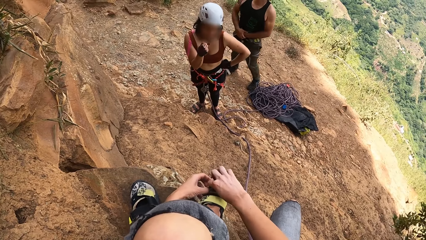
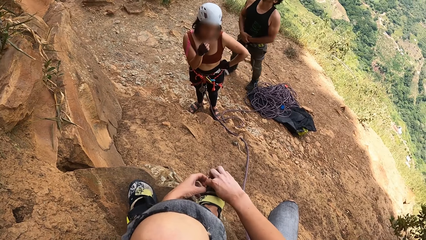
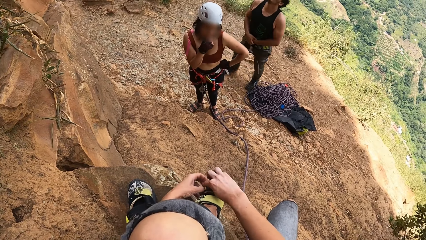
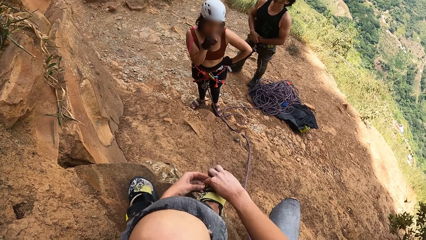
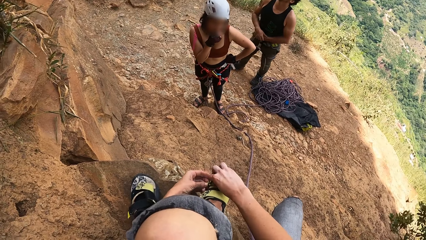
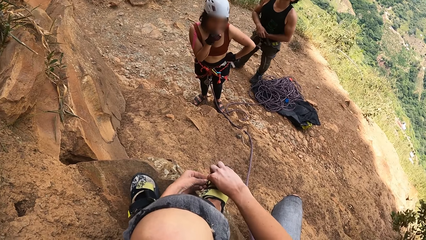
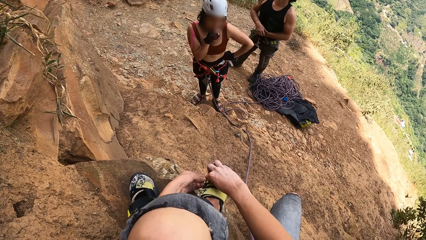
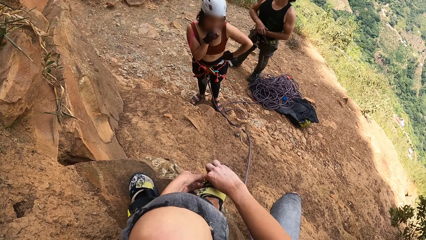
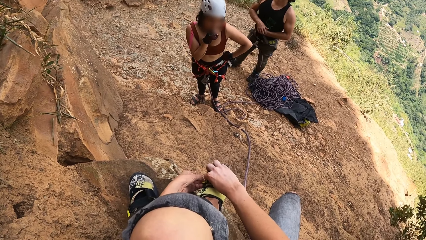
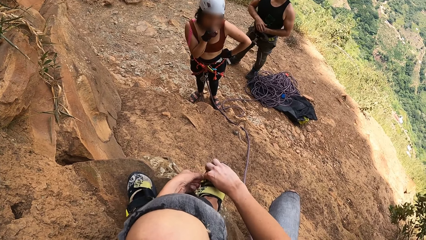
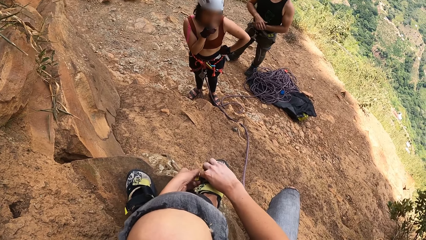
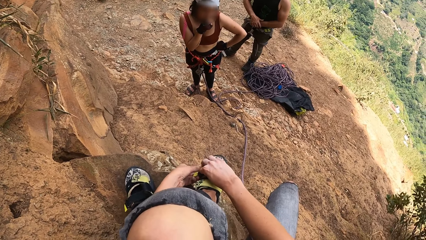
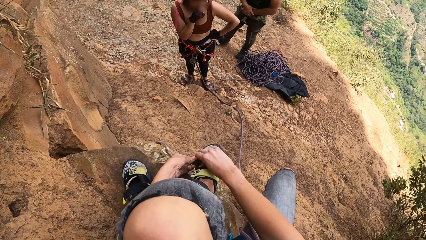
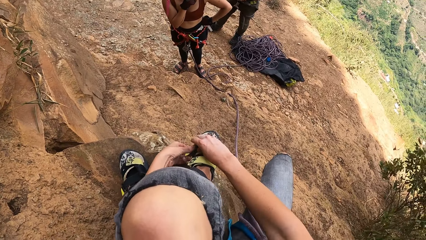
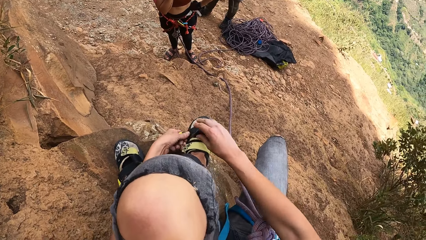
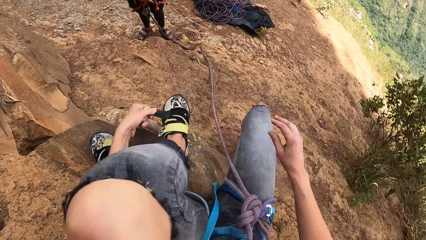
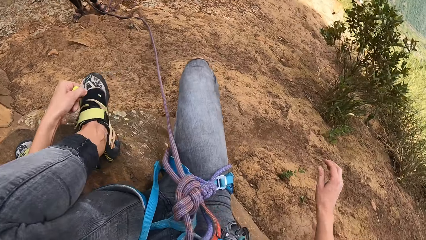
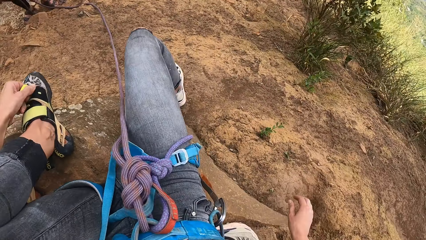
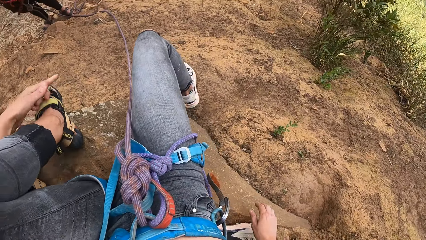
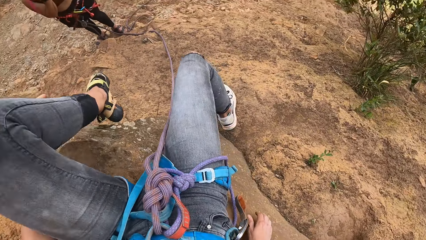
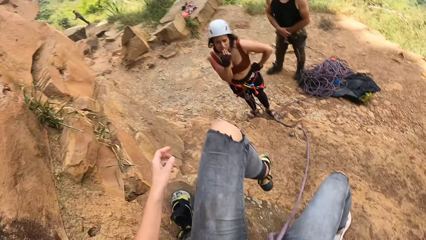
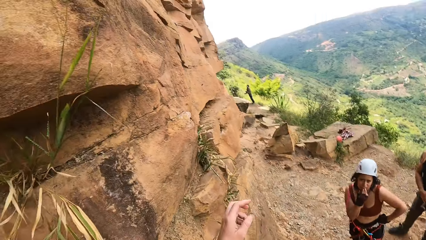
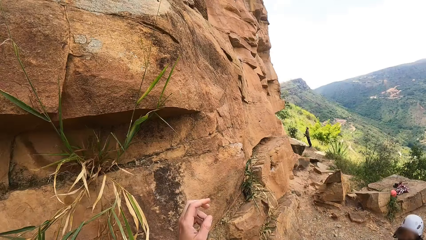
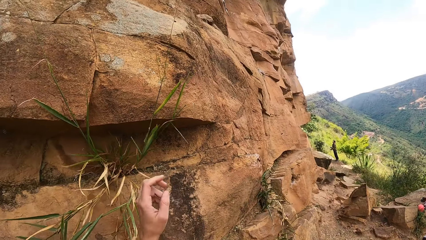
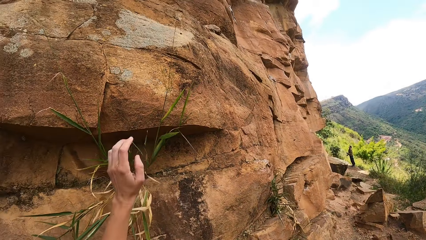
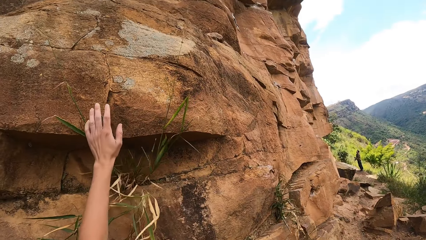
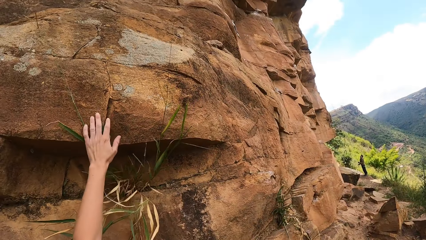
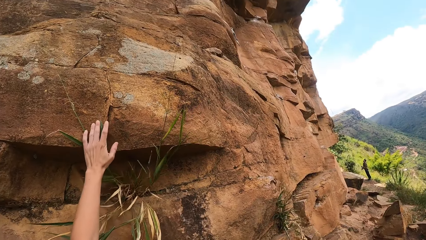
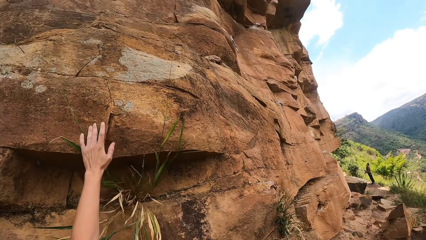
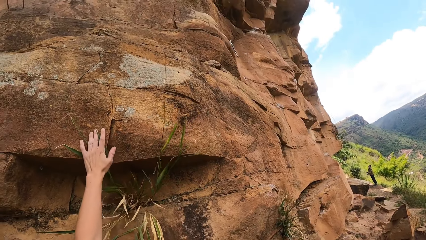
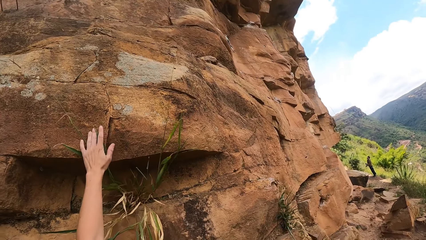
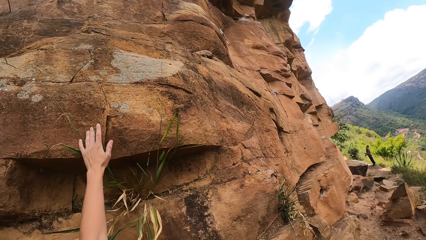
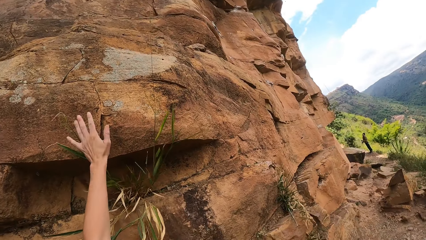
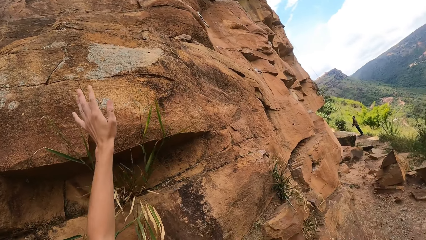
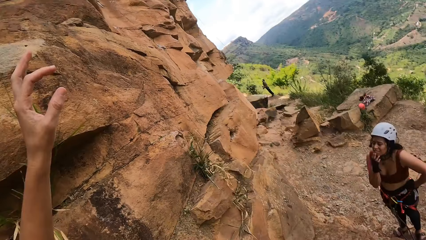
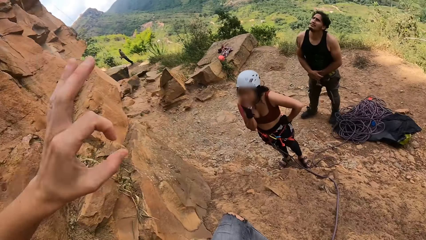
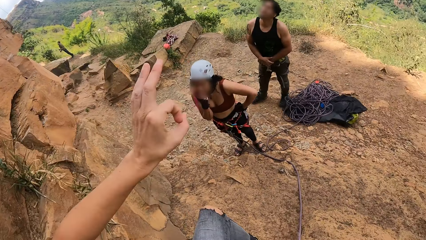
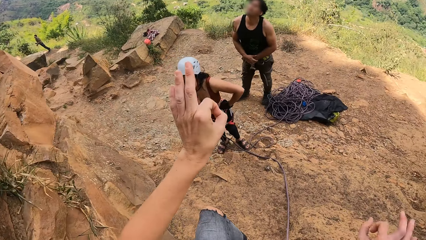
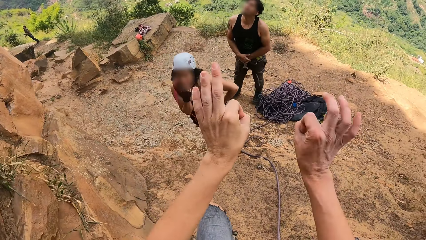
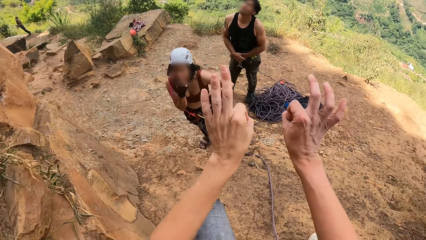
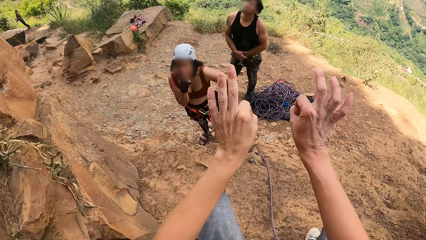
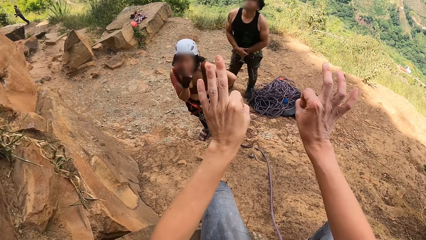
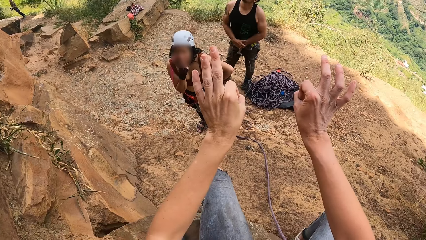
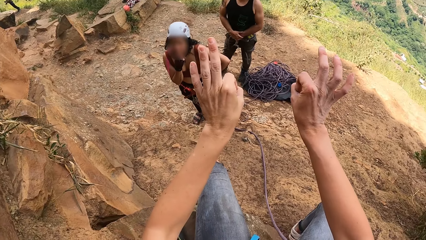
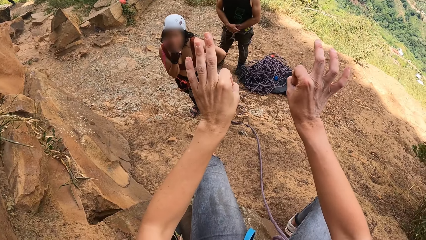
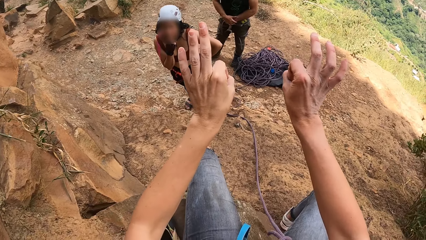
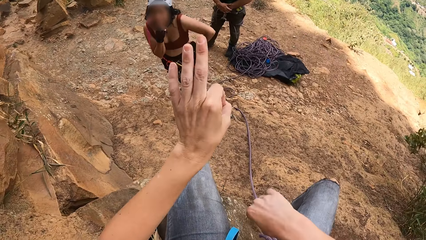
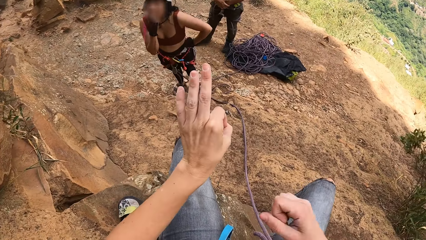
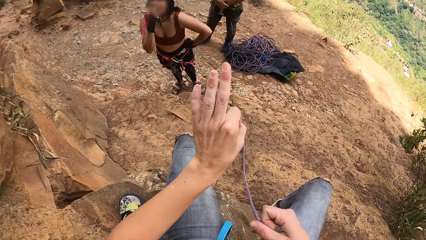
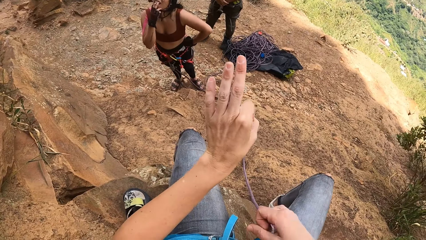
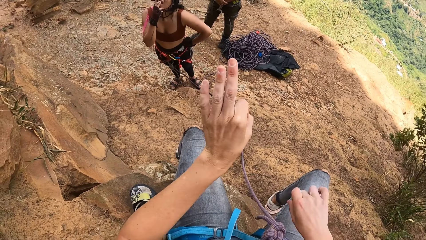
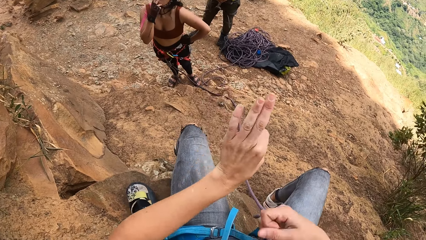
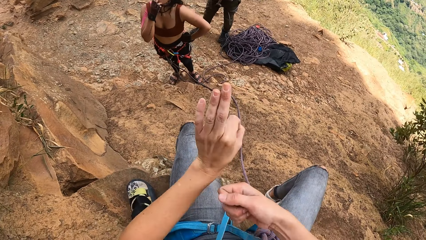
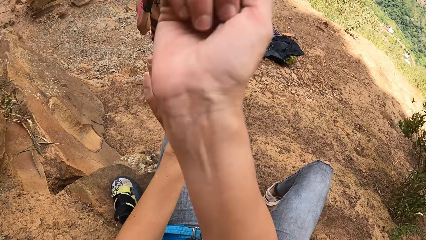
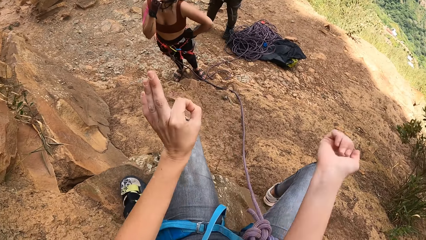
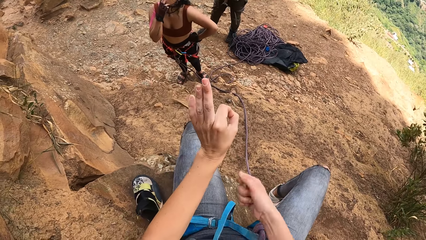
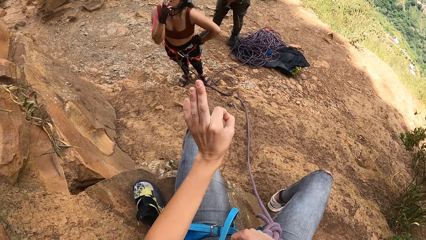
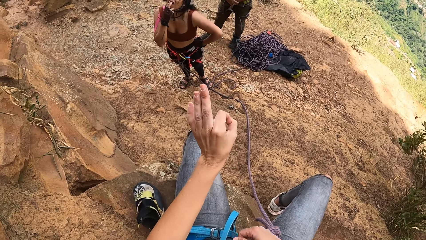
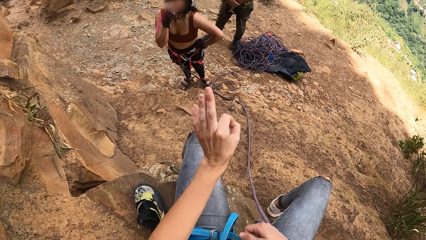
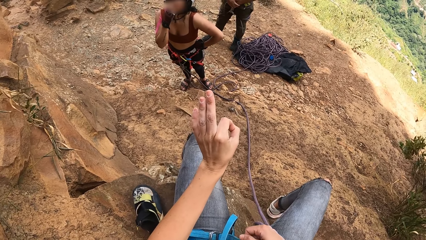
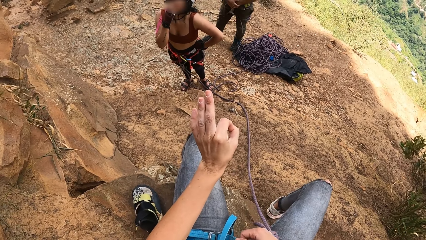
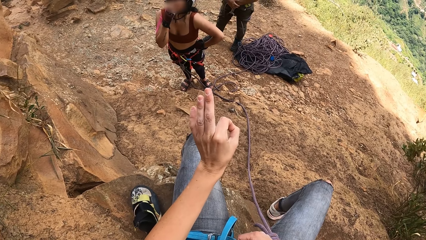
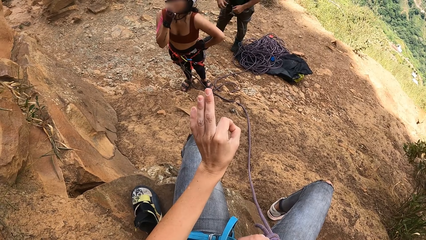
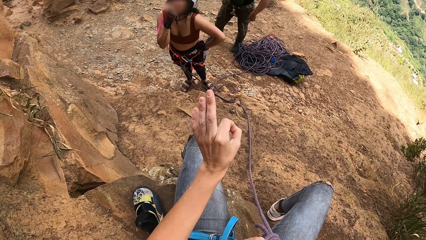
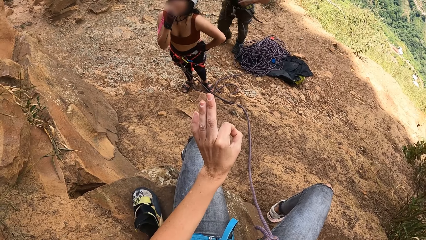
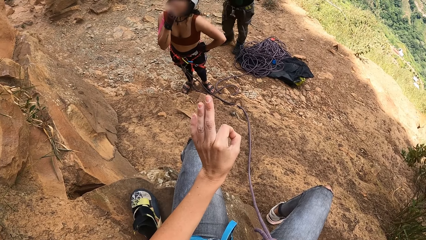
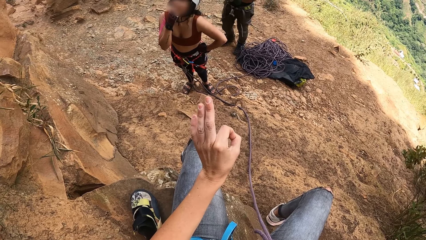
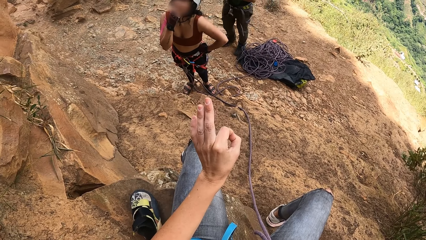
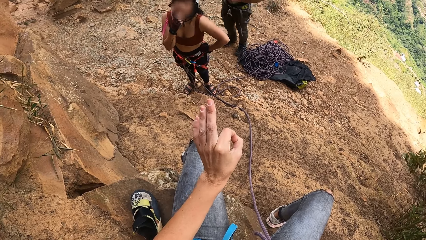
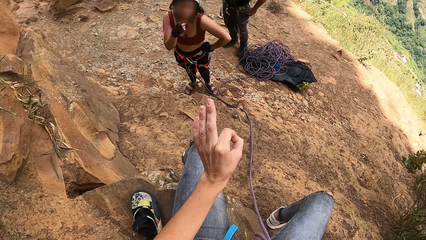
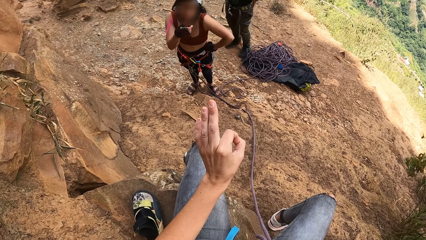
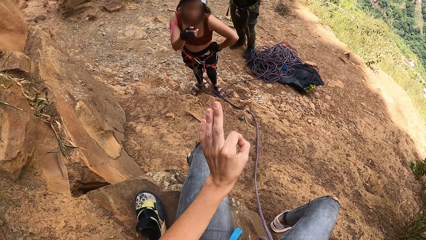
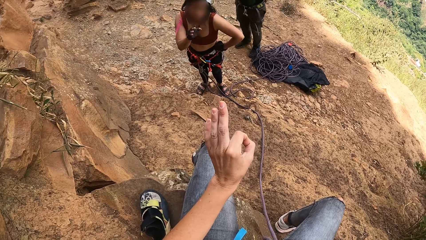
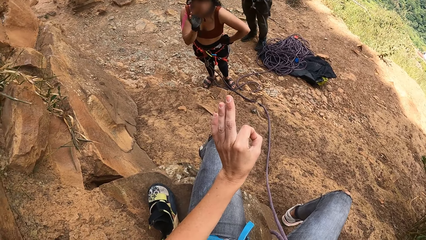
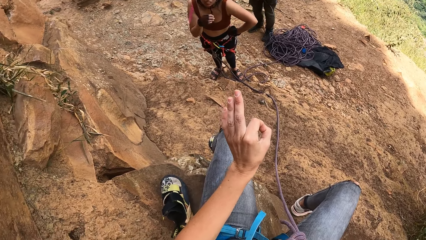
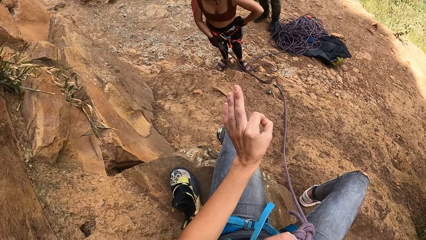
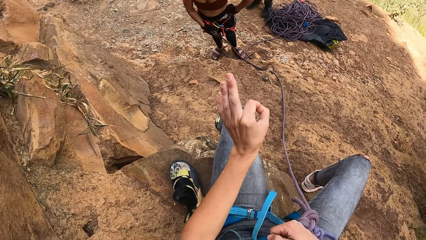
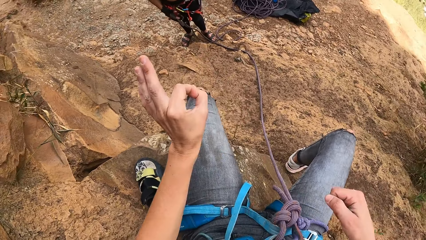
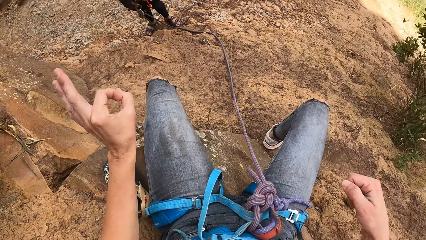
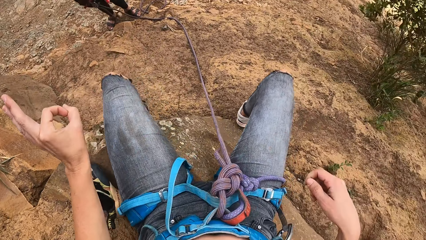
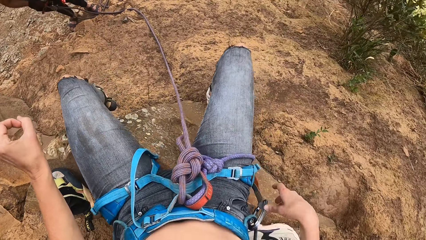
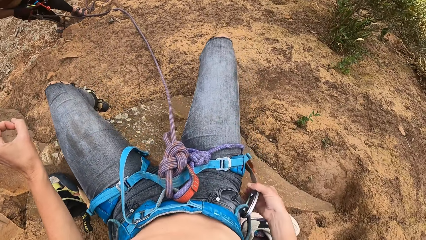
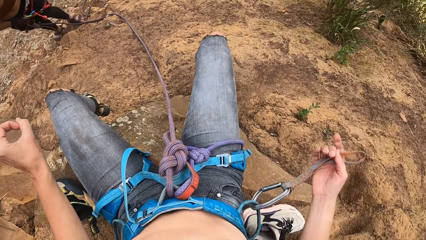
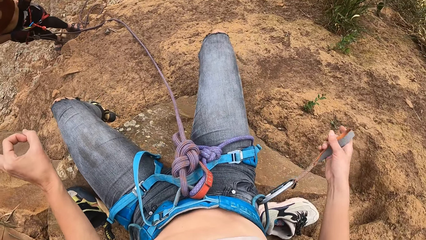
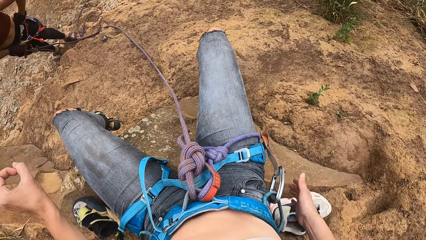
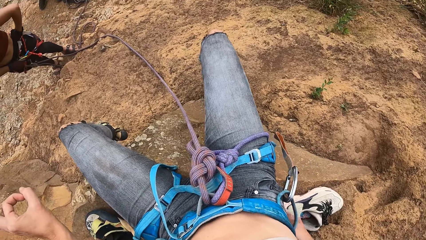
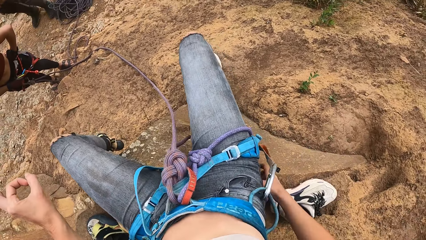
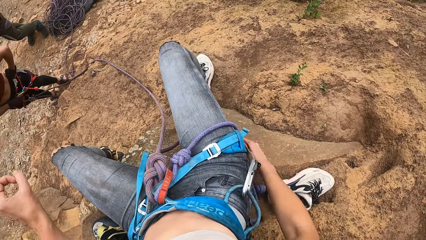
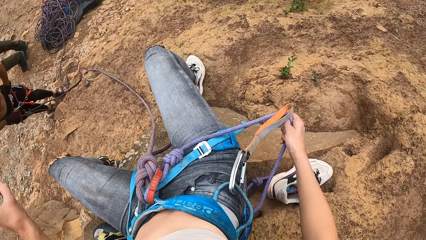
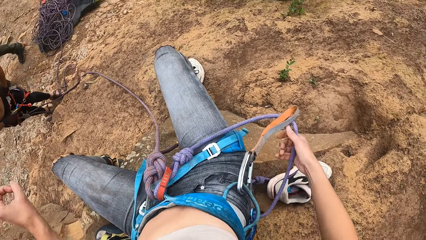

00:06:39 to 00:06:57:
A man looks up. The camera wearer looks around. She touches a rock with the left hand. She stares around. She raises her left hand fingers. She uses sign language to communicate with the man. A lady looks up. The camera wearer communicates with others. The man moves his hands. The lady looks at the camera wearer. The lady moves her hands. The camera wearer looks around. She holds a rope holder or hook with the right hand.
